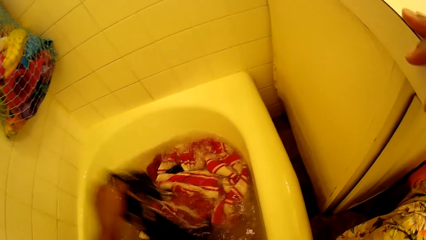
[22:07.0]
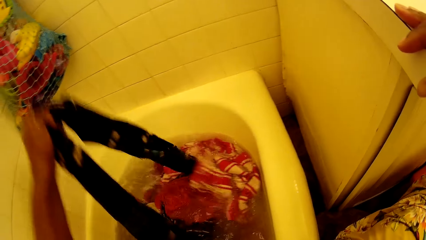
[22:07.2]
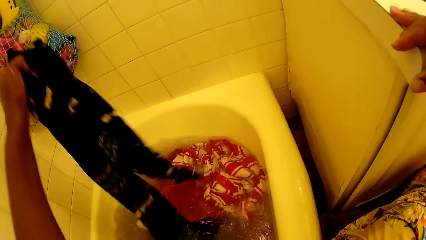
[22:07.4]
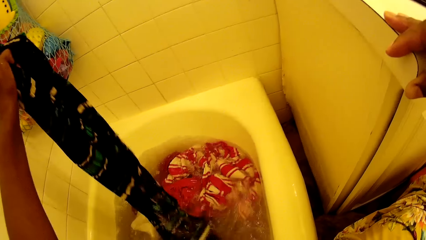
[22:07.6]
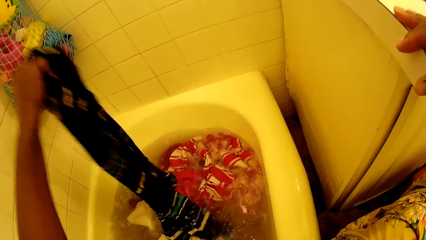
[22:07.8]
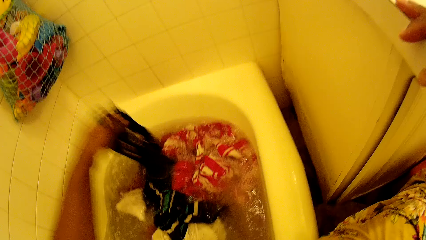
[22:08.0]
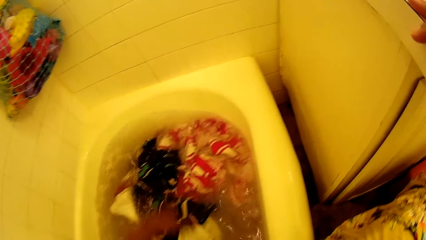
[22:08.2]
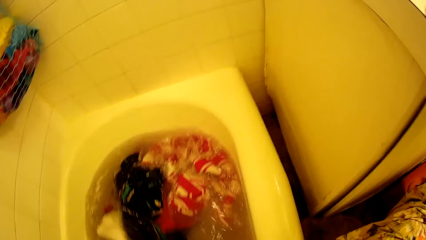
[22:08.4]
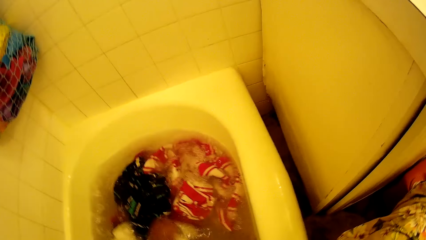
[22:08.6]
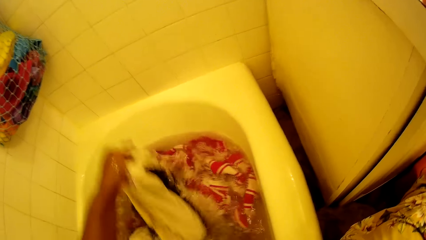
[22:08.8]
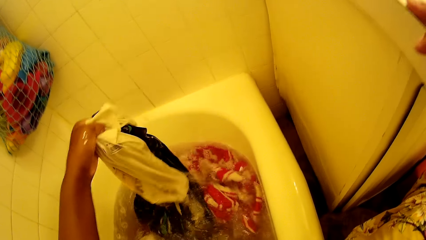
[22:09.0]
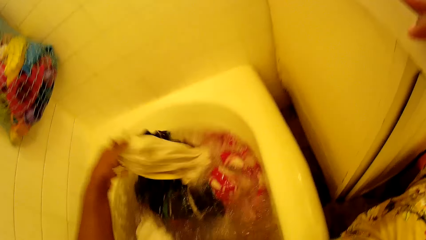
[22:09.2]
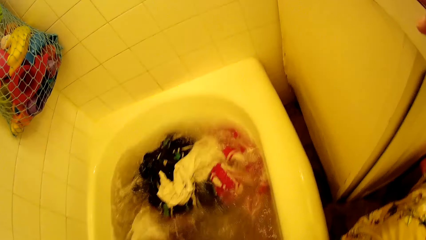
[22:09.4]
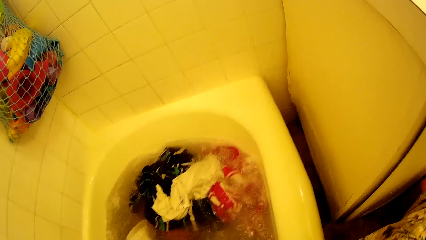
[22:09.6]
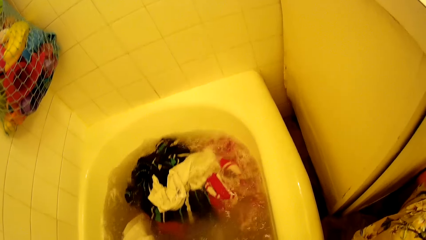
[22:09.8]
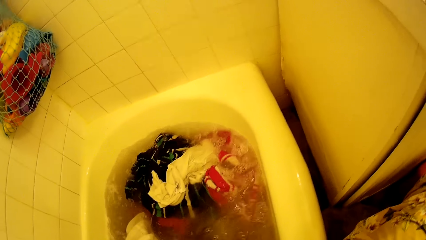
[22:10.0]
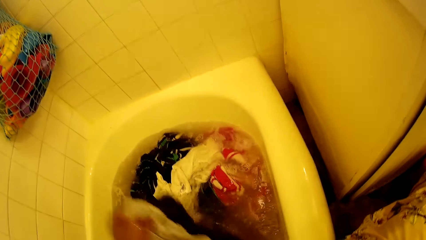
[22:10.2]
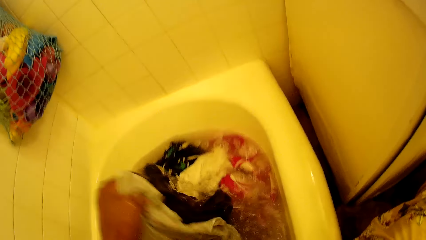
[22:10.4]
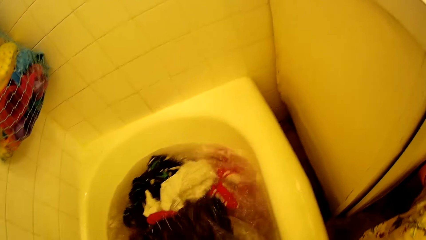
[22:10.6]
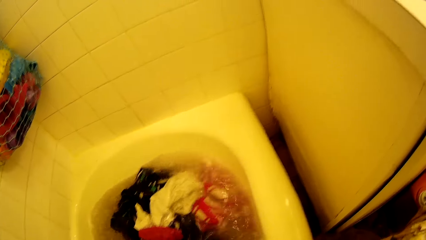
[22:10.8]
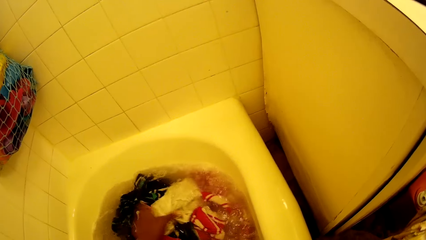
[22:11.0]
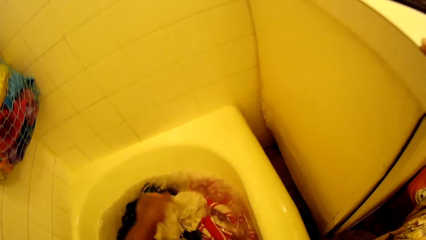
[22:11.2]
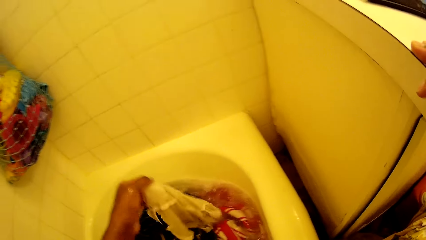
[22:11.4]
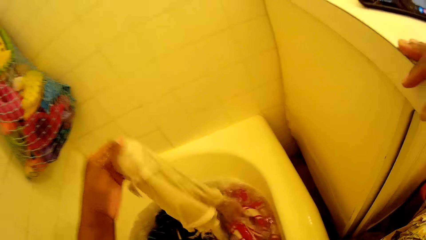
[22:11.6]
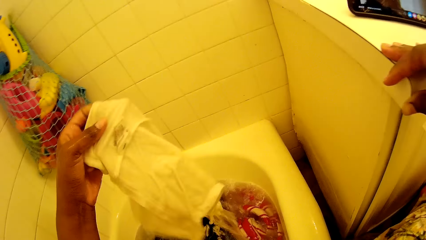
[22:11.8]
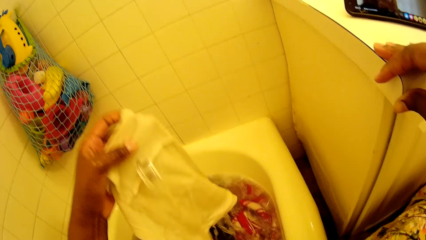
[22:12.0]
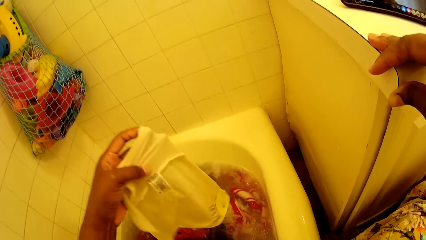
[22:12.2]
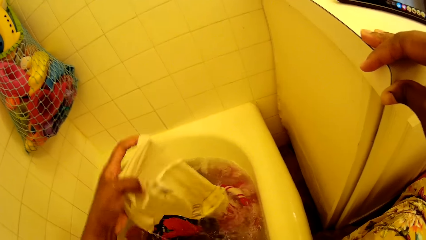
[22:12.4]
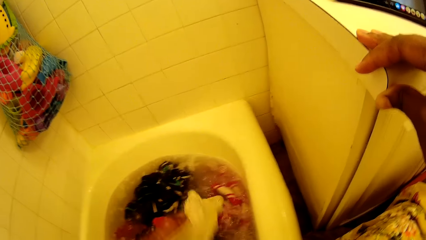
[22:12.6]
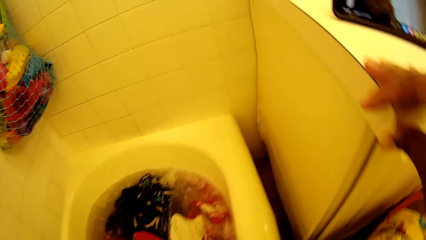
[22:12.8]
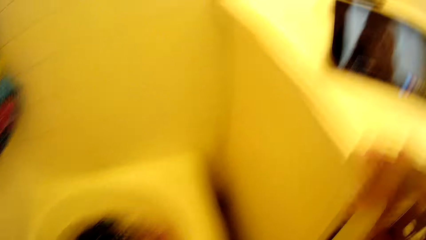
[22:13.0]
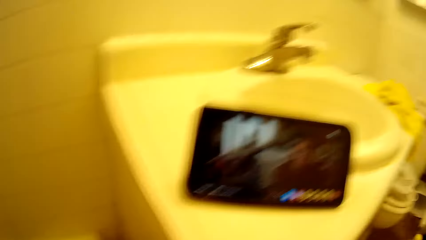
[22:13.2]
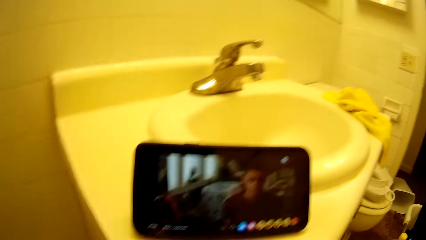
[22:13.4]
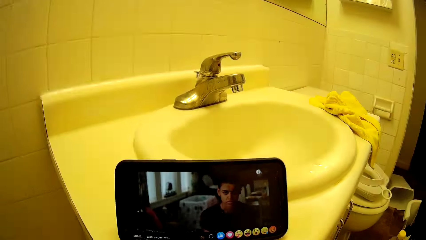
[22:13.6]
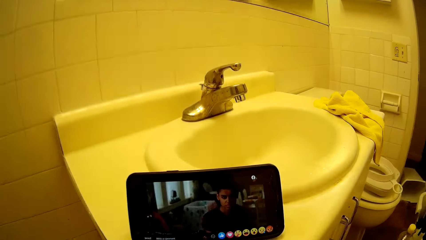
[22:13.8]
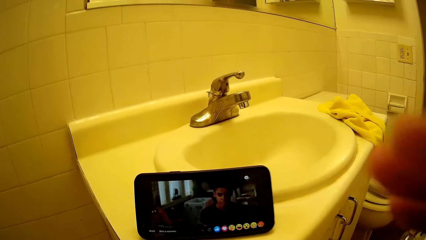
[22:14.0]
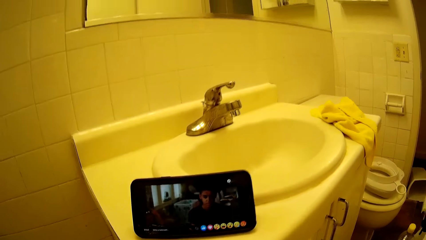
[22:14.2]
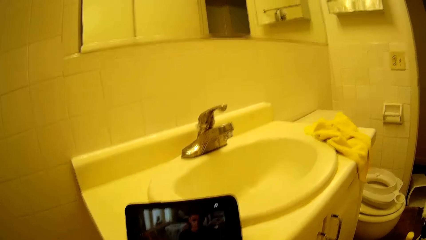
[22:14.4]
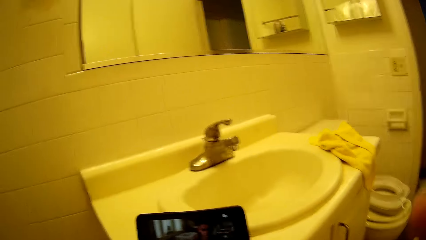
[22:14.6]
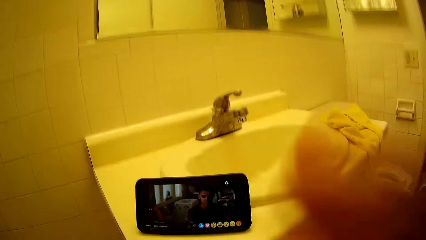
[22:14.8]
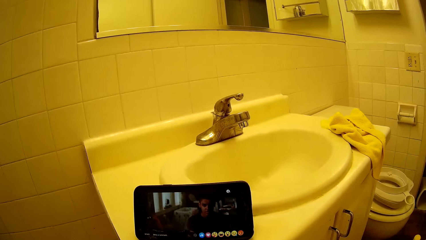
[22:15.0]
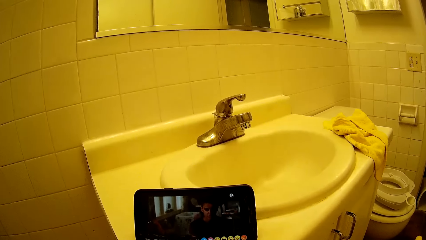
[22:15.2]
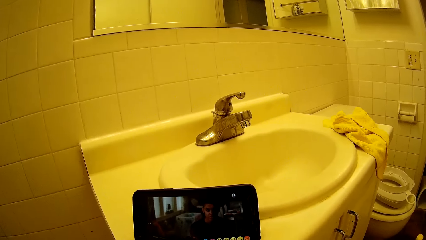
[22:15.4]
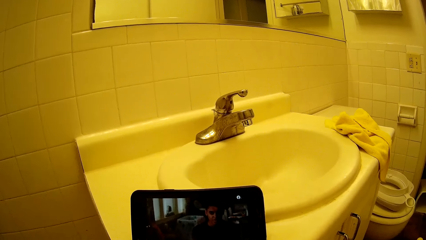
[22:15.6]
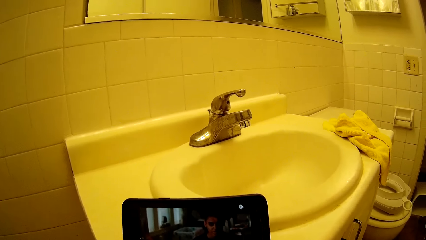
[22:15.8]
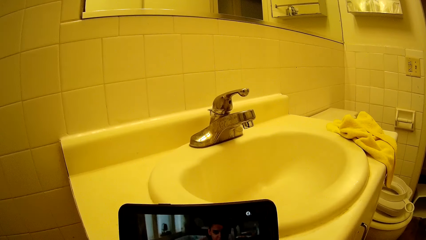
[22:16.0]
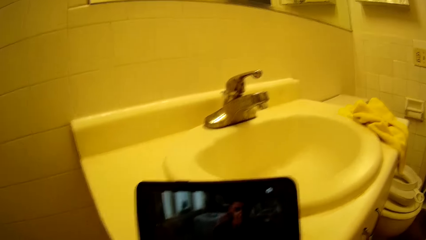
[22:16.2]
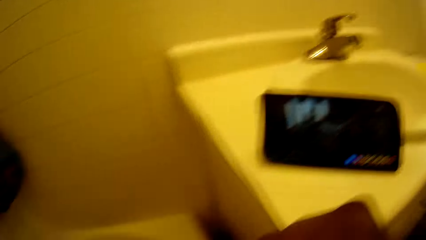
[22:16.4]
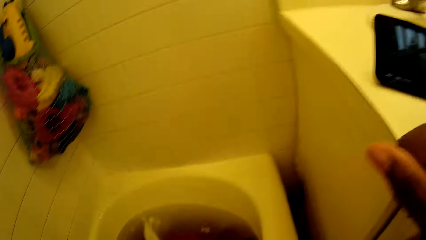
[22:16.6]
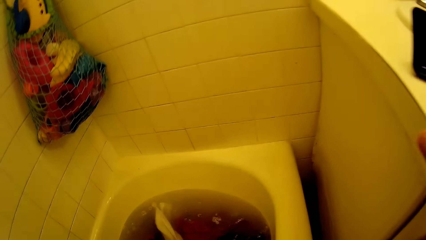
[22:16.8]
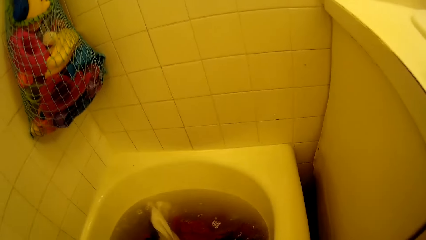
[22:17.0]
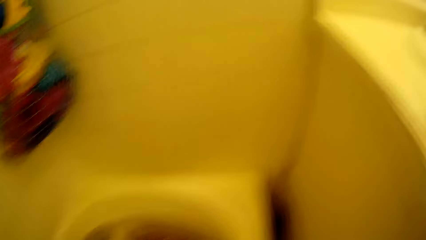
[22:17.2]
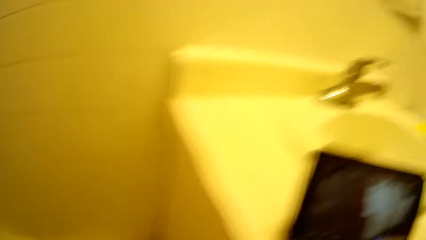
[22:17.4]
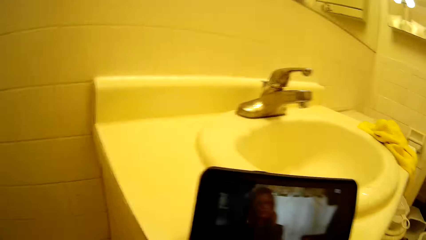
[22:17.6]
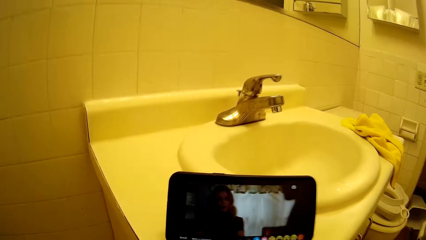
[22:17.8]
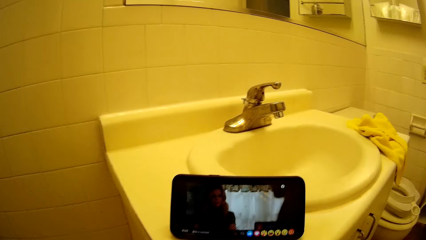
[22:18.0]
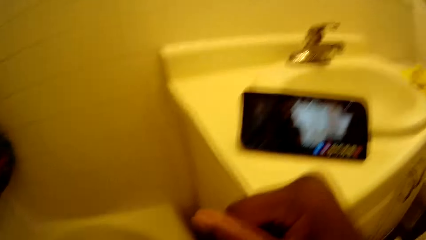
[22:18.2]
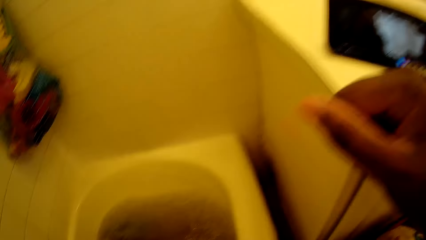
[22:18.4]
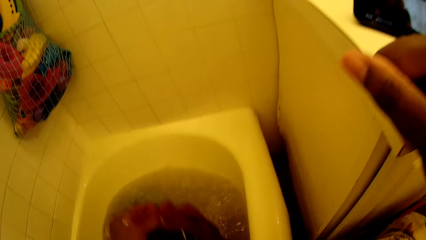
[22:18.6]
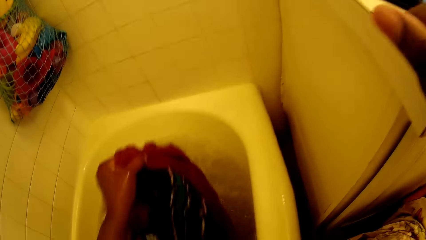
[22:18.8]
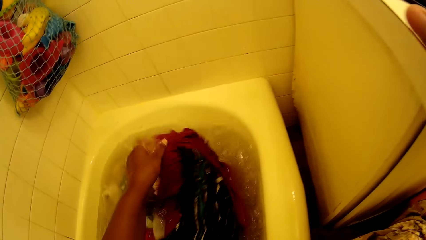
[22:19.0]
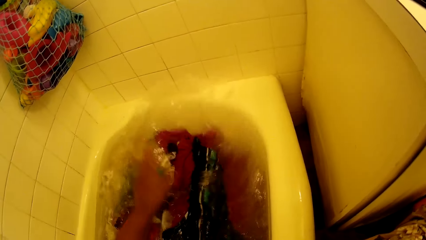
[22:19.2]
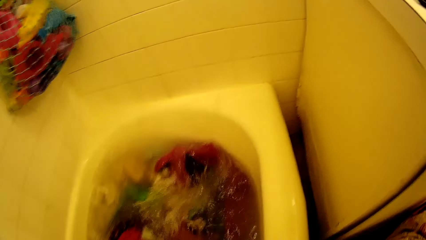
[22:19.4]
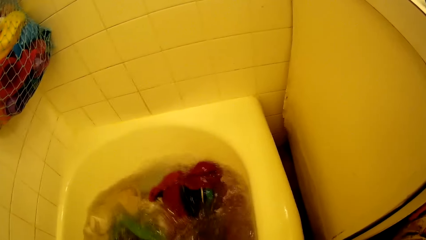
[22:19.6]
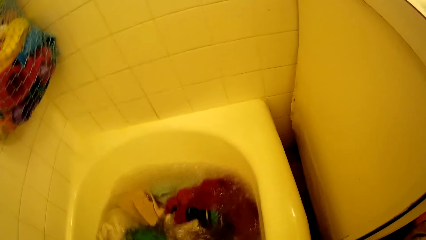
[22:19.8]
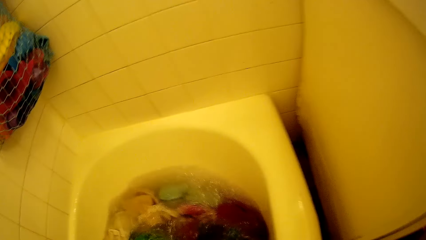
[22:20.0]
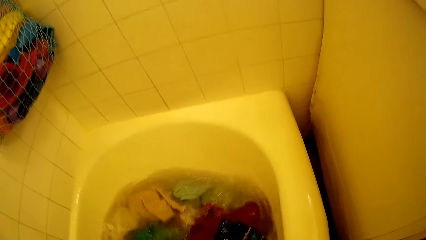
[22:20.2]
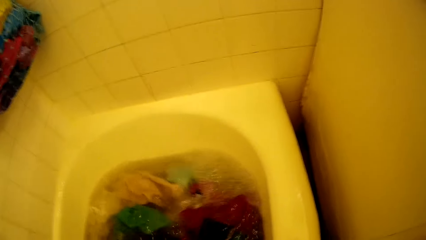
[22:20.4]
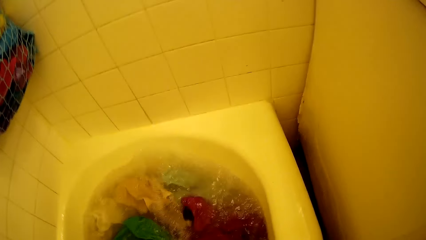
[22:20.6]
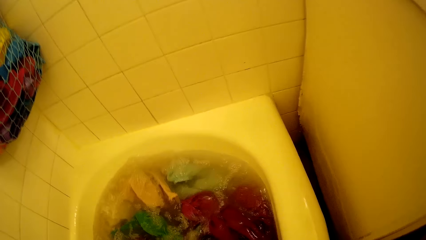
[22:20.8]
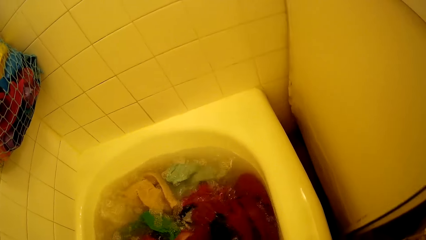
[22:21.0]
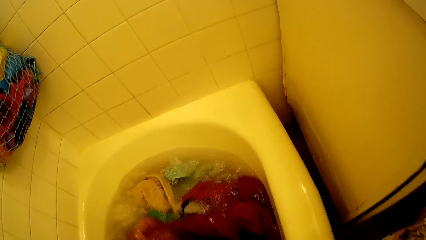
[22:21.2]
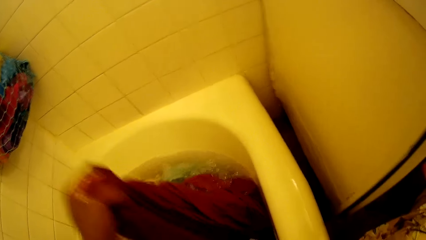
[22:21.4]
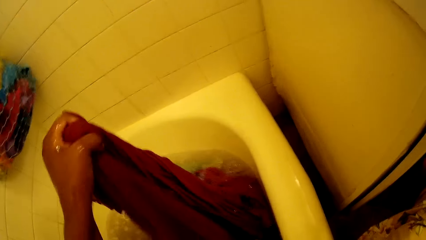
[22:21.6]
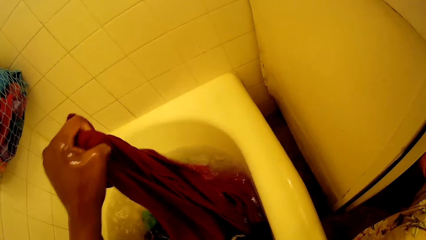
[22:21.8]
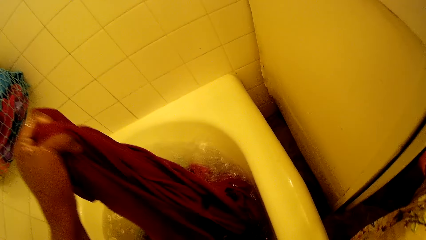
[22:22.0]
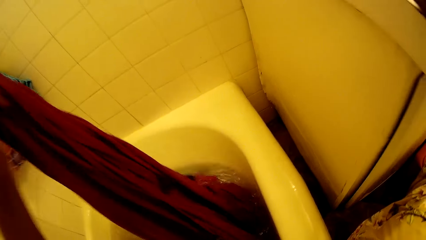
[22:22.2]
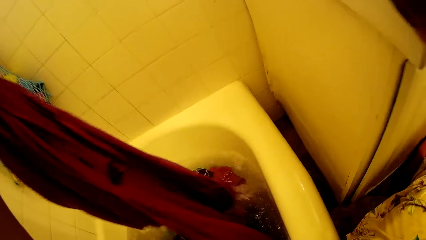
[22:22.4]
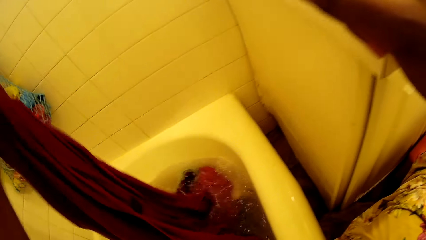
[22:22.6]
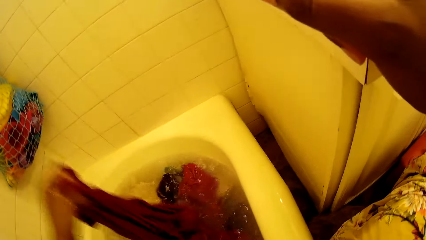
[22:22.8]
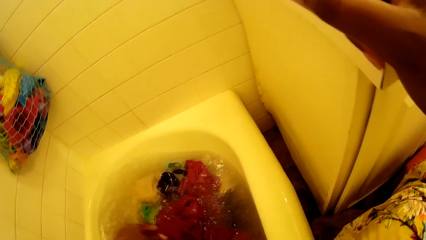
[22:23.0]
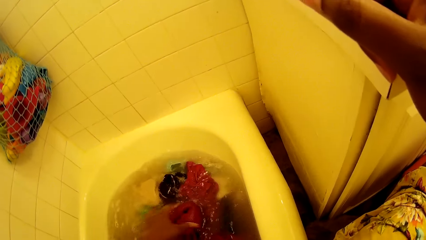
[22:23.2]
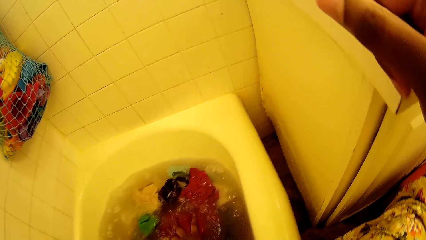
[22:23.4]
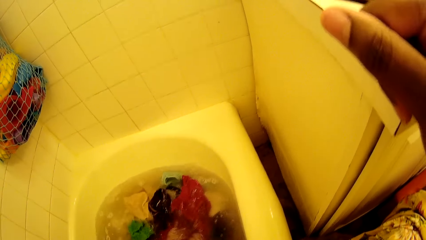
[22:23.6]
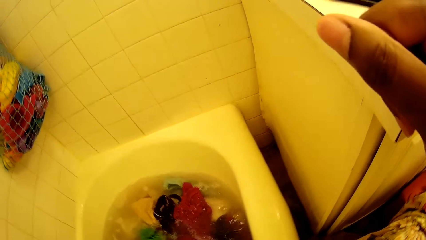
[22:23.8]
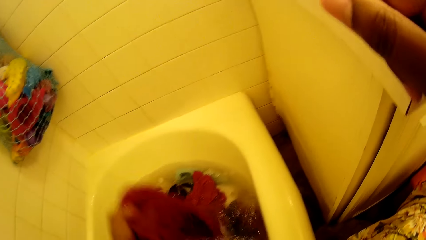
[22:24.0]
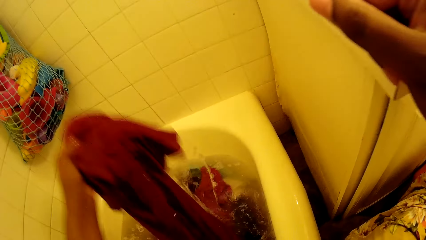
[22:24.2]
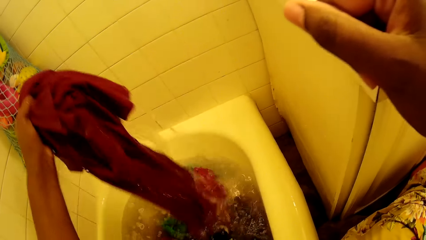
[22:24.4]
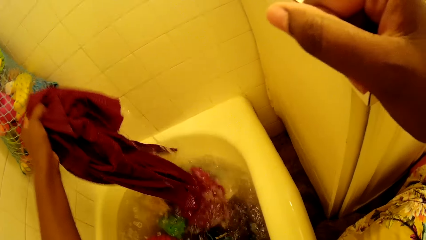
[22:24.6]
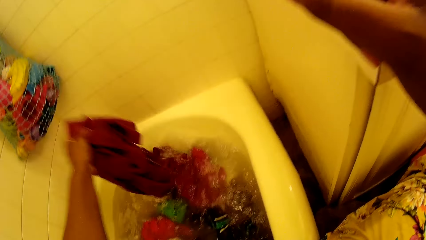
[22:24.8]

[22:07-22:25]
The camera wearer picks a cloth from the bath tub with her left hand. She drops the cloth in the bath tub with her left hand. She picks some clothes from the bath tub with her left hand. She drops the clothes in the bath tub with her left hand. She picks some clothes from the bath tub with her left hand. She drops the clothes in the bath tub with her left hand. She picks a cloth from the bath tub with her left hand. She drops the cloth in the bath tub with her left hand. She turns towards the phone on the sink. She watches the video on the phone. She turns towards the bath tub. She picks some clothes from the bath tub with her left hand. She drops the clothes in the bath tub with her left hand. She picks a cloth from the bath tub with her left hand. She drops the cloth in the bath tub with her left hand.
